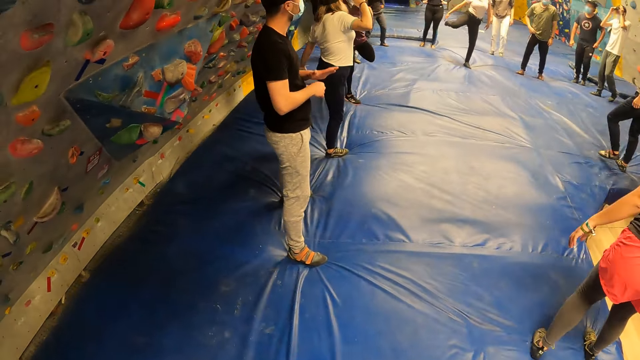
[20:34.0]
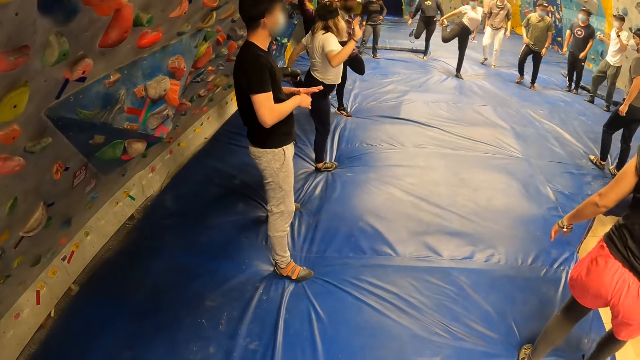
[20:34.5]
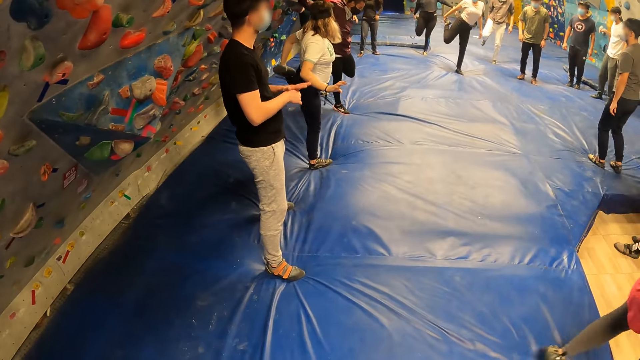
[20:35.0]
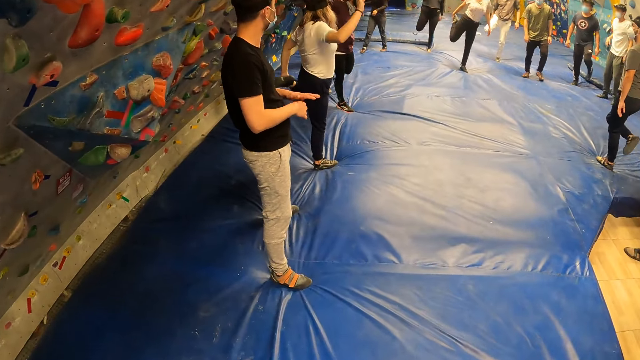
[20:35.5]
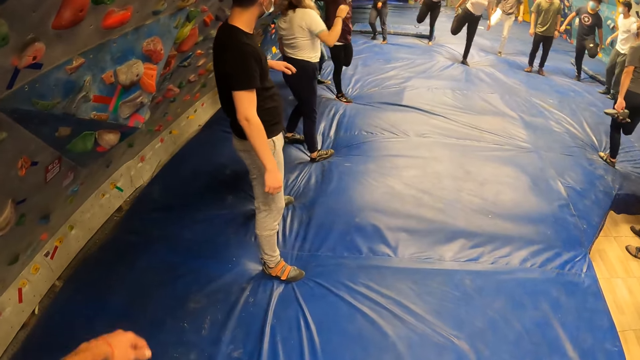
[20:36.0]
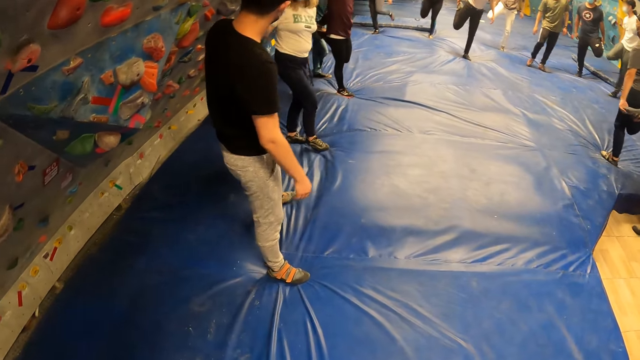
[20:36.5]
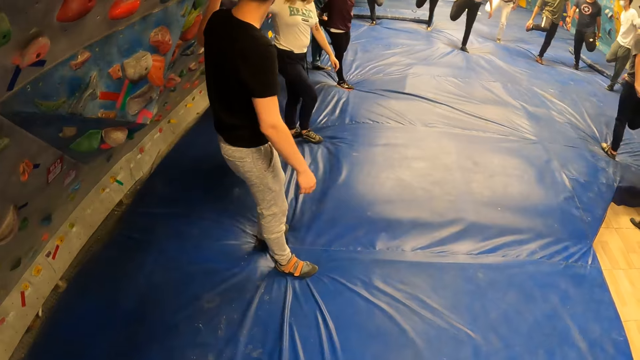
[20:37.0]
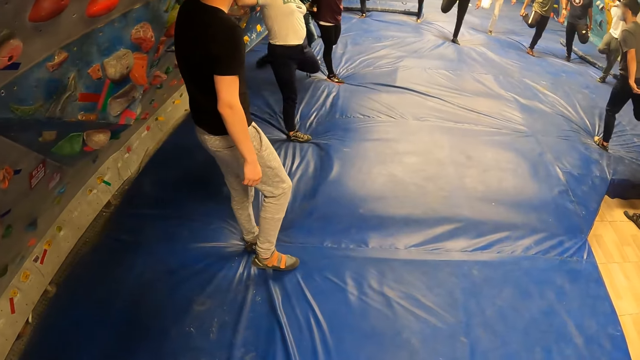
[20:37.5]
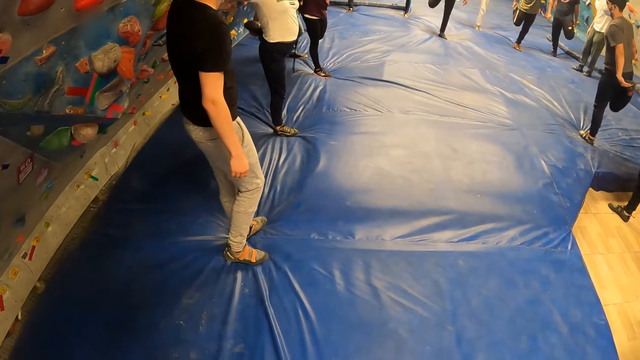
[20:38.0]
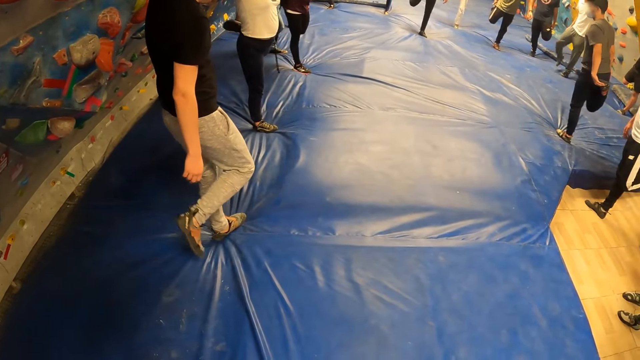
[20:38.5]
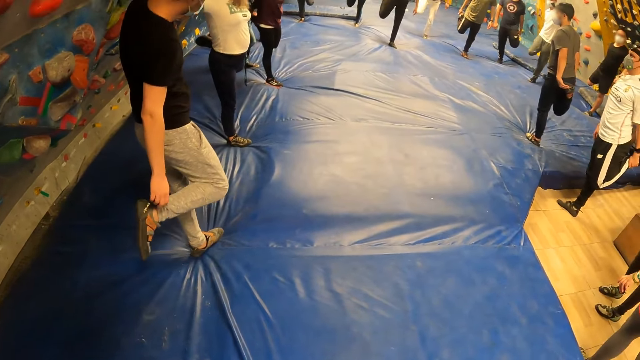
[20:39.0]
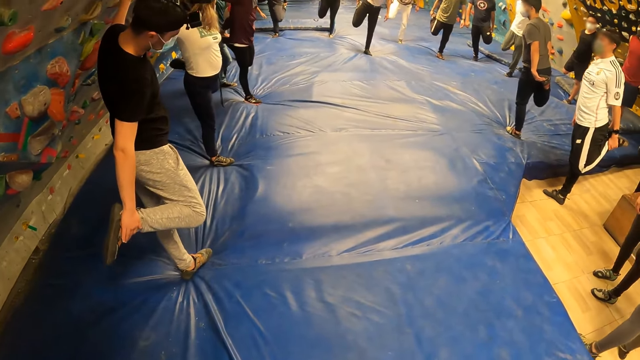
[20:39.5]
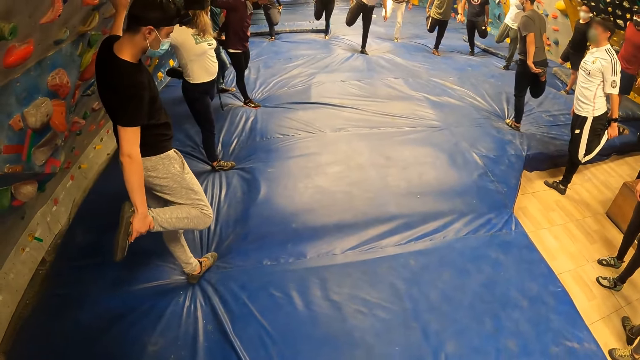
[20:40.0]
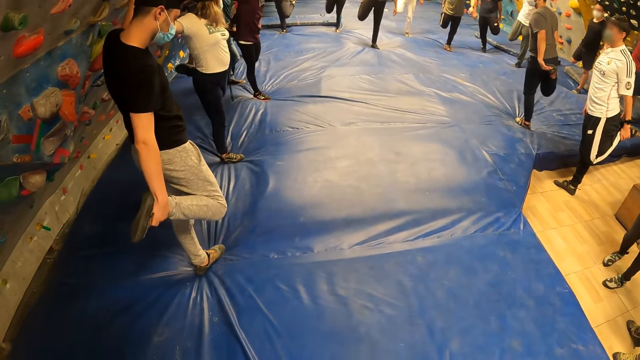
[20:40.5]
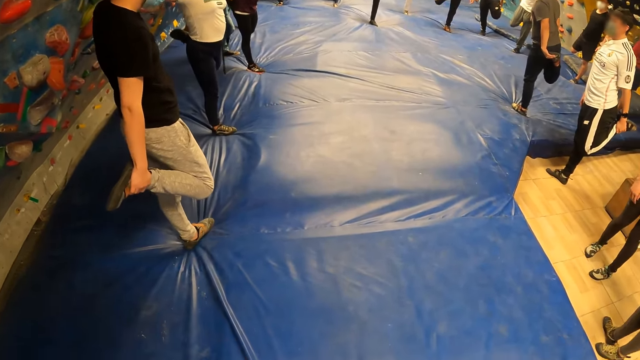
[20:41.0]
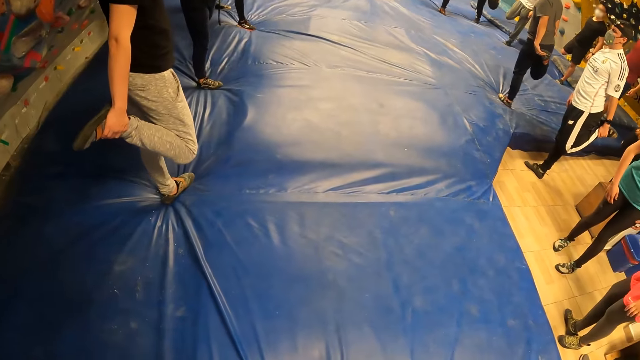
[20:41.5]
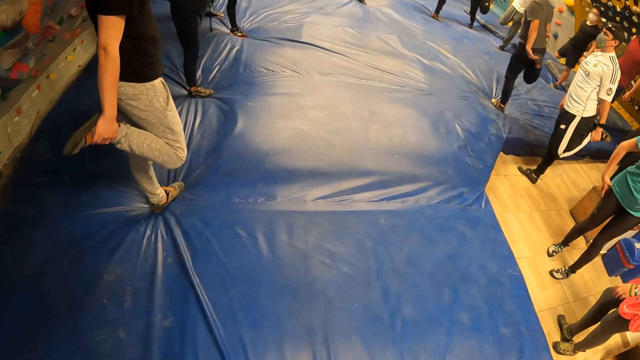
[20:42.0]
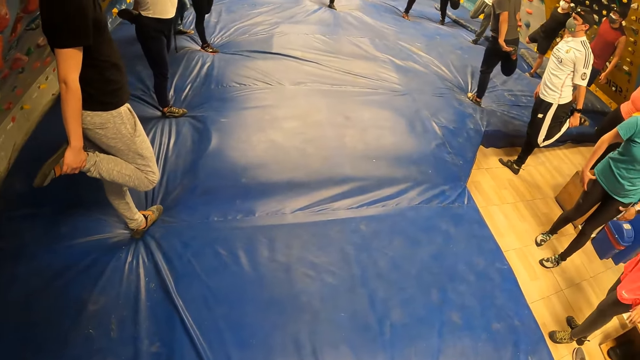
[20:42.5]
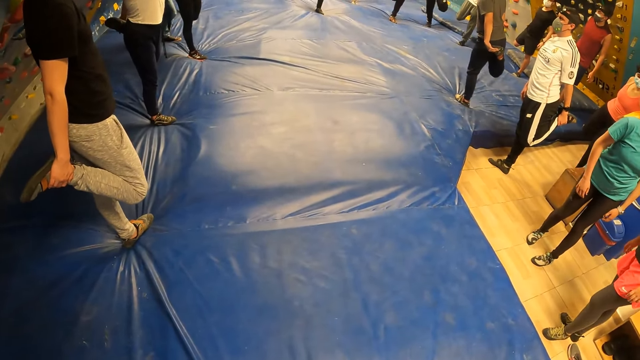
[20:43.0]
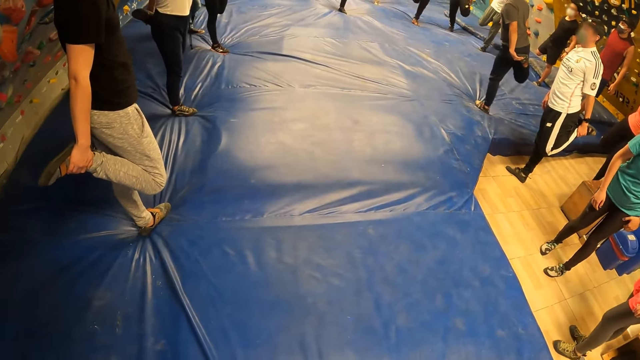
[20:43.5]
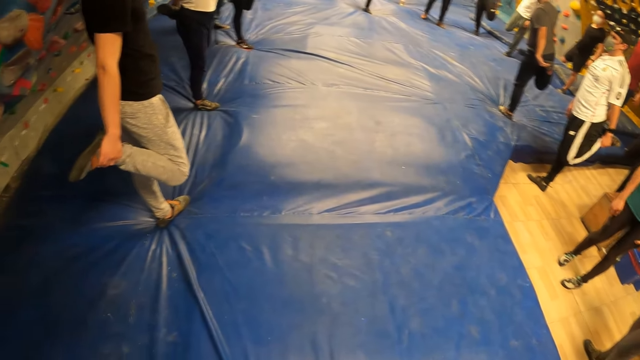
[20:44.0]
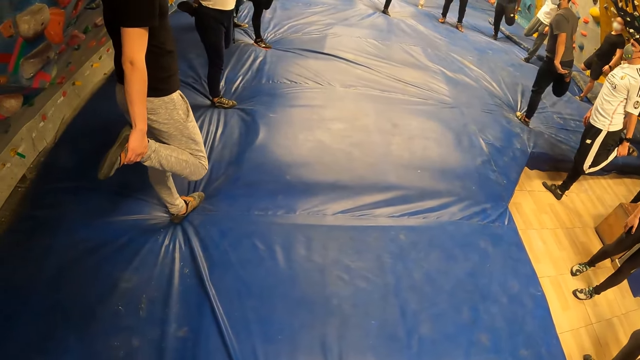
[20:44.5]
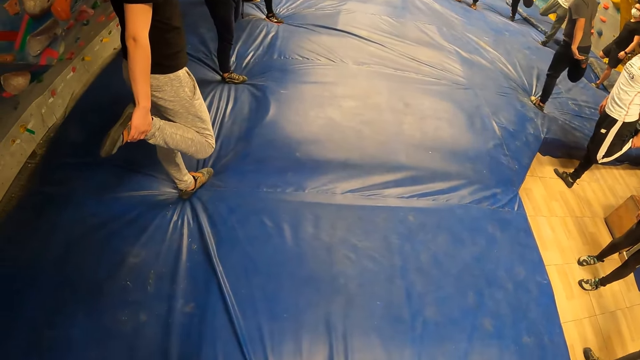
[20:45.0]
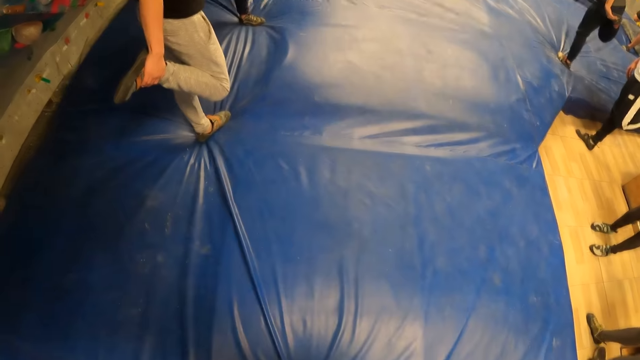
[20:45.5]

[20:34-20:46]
The camera wearer raises the left hand. They put the left hand down.

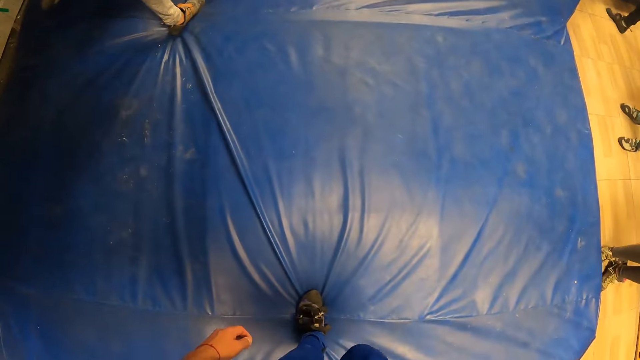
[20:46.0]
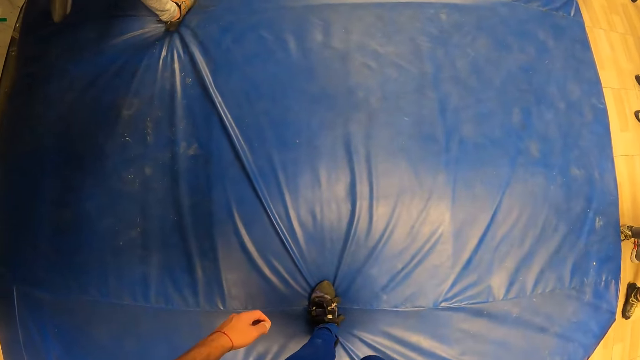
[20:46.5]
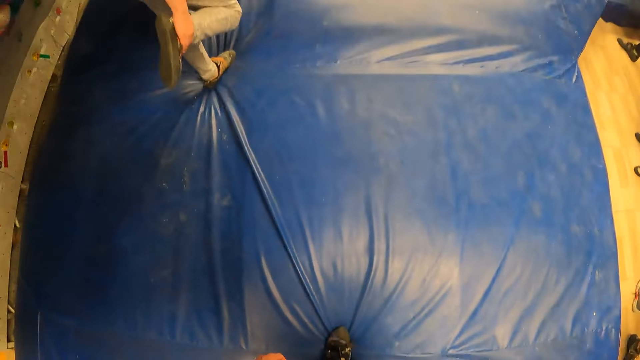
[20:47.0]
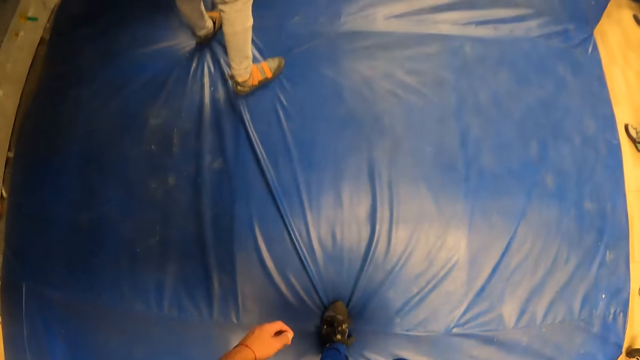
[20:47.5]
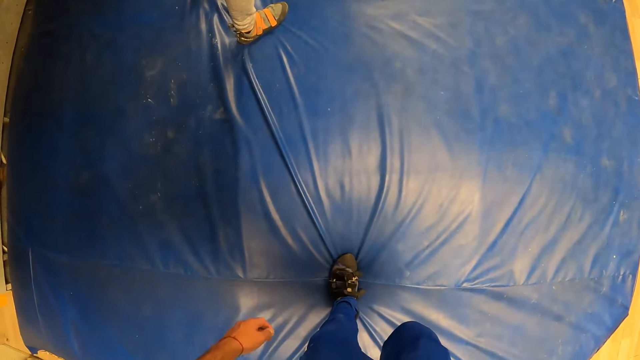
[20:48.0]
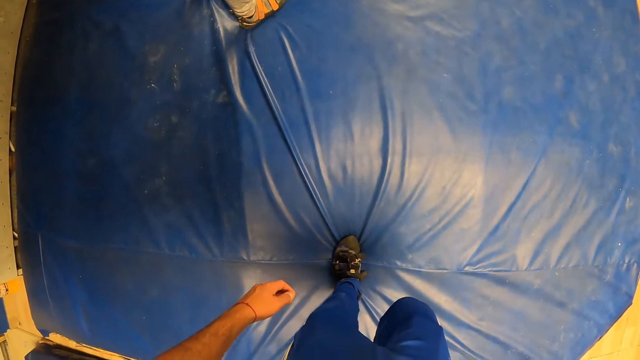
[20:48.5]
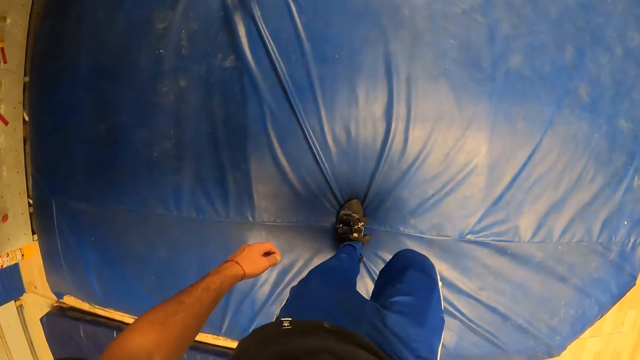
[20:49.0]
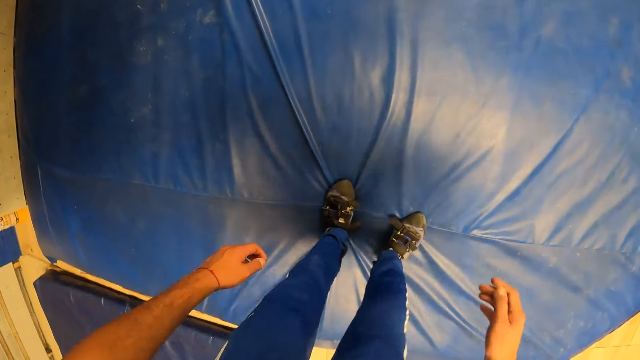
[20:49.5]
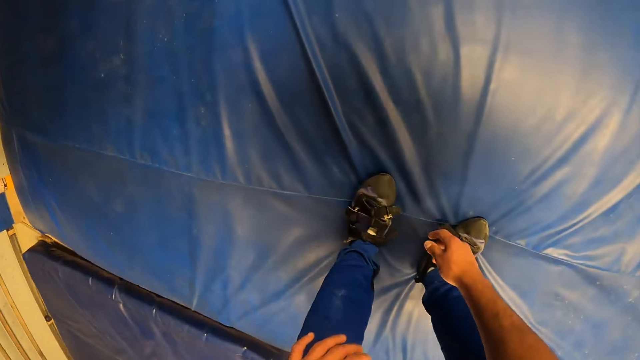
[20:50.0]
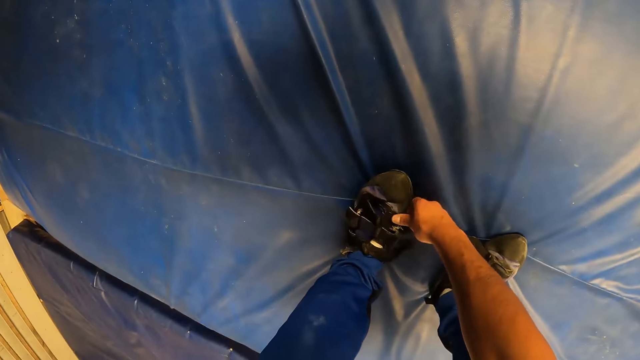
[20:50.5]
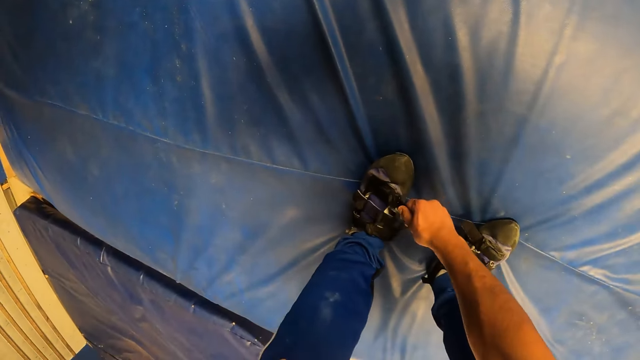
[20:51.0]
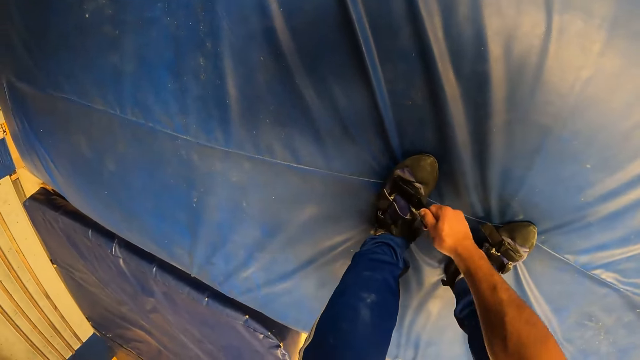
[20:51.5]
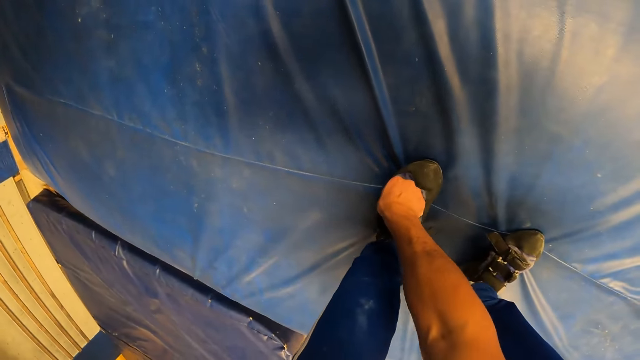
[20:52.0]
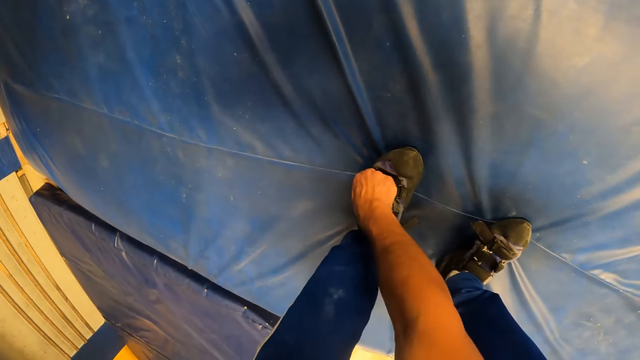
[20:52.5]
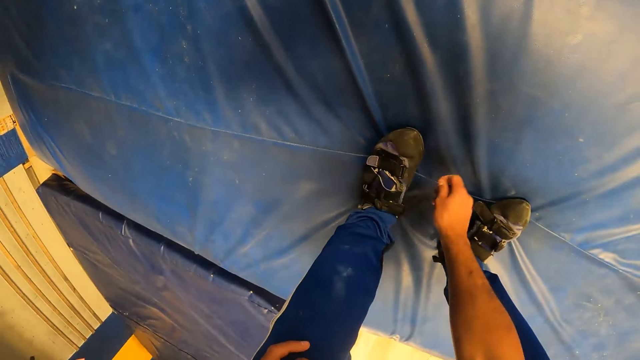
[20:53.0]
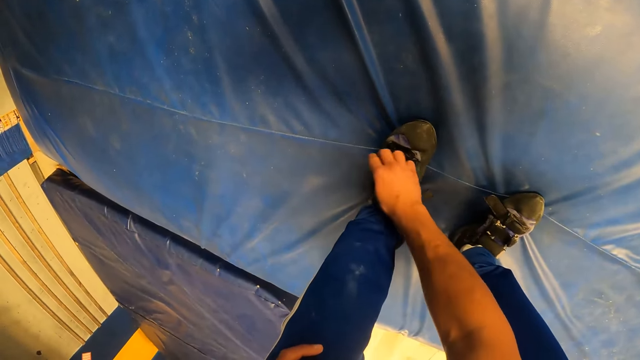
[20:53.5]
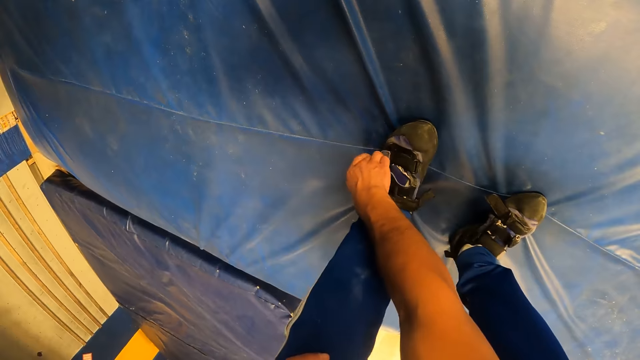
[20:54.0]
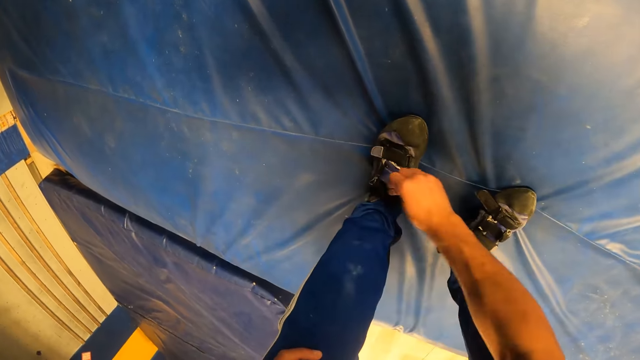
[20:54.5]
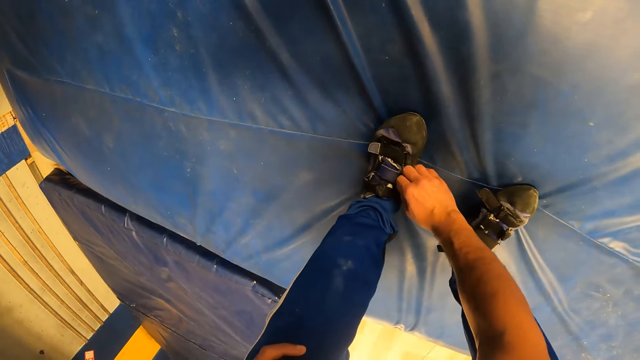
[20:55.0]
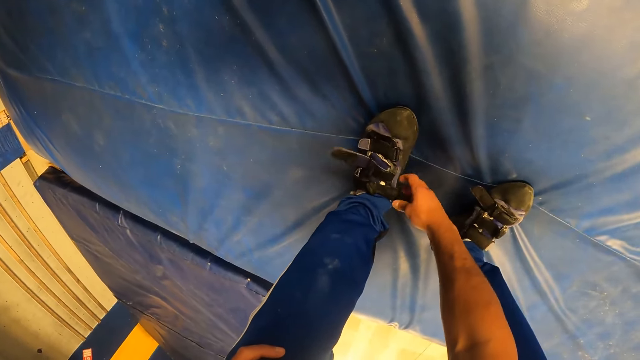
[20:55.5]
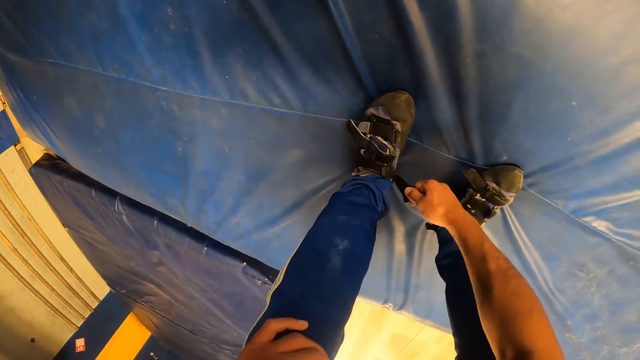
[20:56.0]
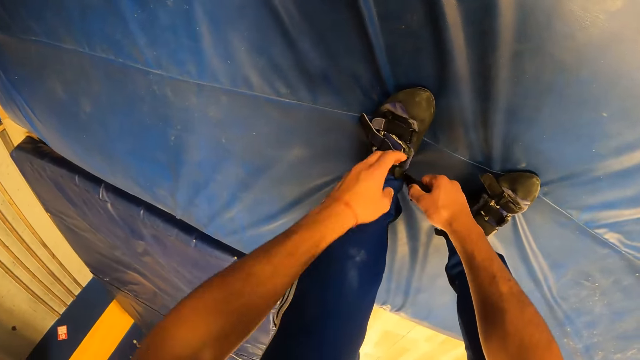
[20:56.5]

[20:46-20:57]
The camera wearer folds his right leg. He adjusts a left shoe buckle with his right hand. He bends down and ties the left shoe.
